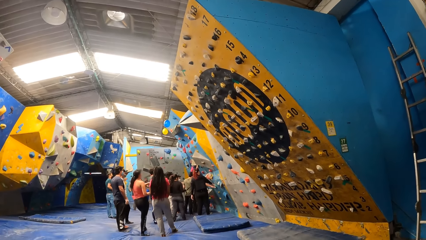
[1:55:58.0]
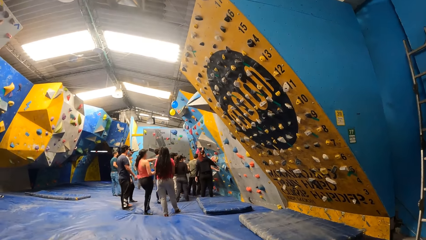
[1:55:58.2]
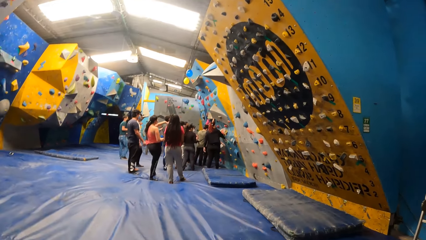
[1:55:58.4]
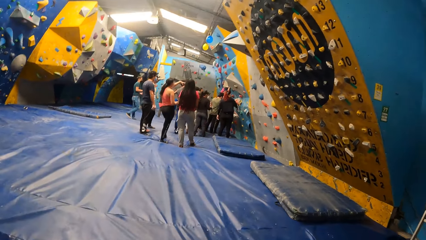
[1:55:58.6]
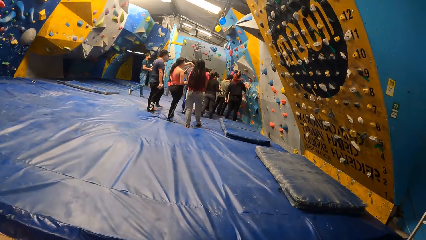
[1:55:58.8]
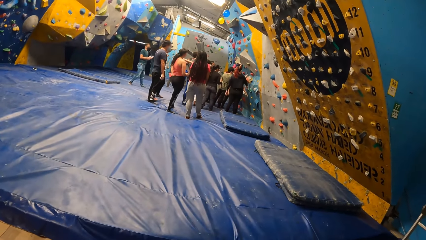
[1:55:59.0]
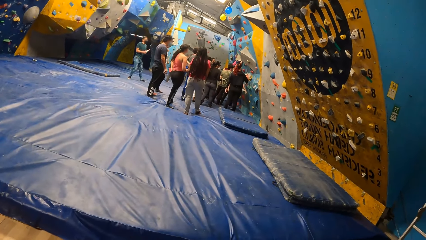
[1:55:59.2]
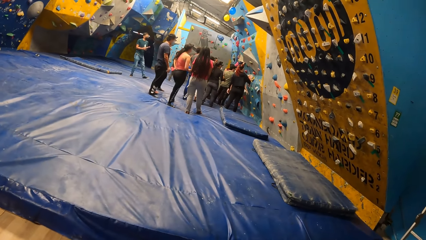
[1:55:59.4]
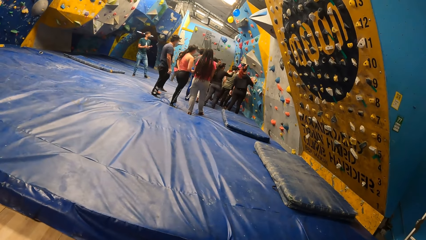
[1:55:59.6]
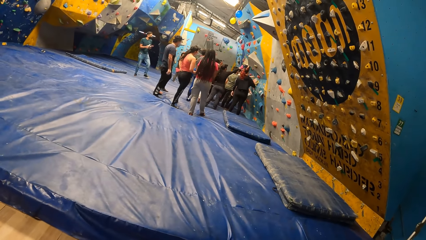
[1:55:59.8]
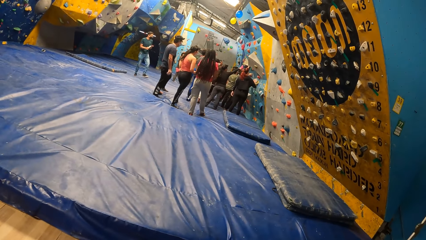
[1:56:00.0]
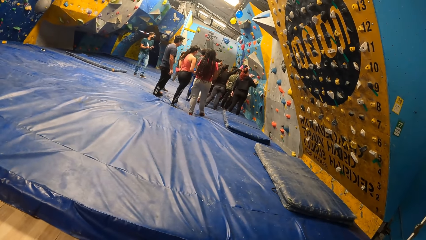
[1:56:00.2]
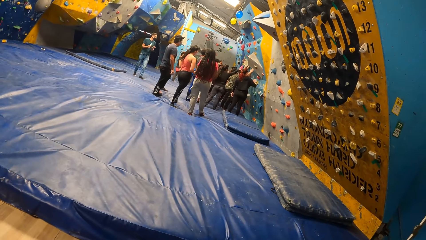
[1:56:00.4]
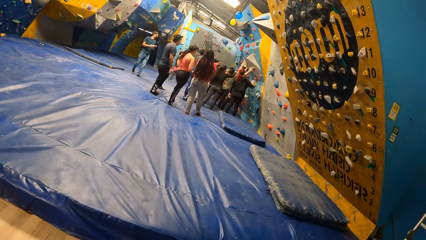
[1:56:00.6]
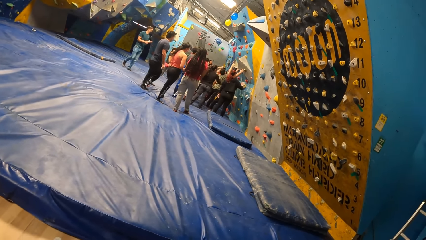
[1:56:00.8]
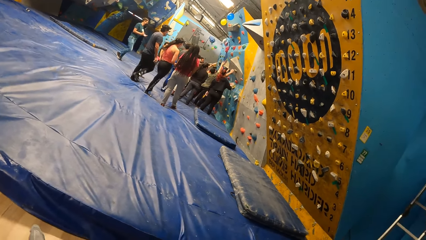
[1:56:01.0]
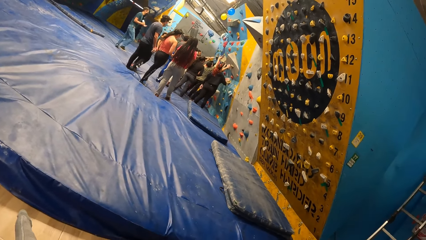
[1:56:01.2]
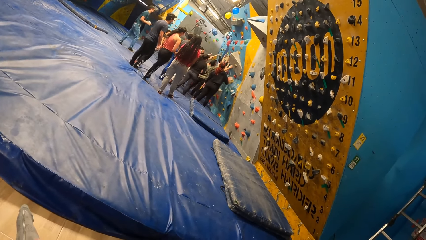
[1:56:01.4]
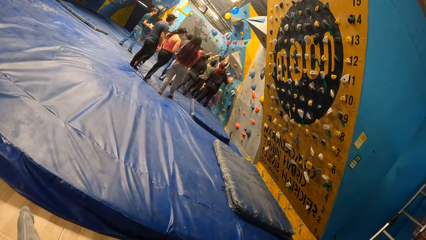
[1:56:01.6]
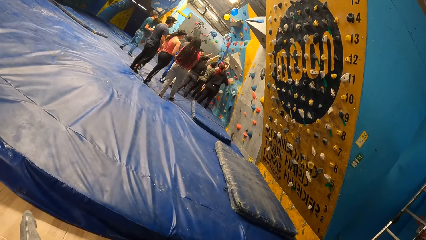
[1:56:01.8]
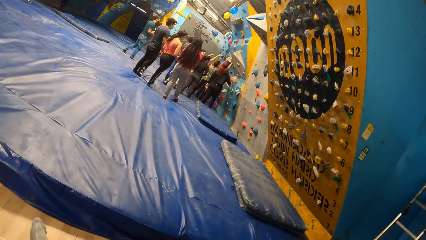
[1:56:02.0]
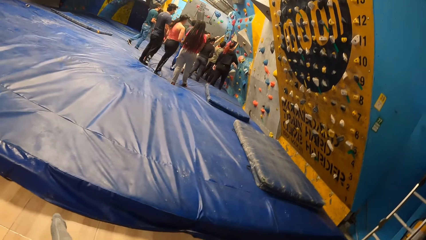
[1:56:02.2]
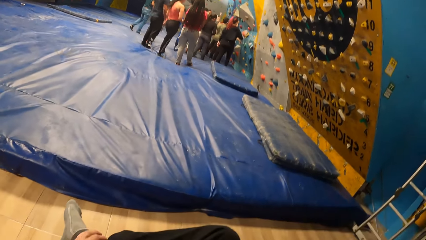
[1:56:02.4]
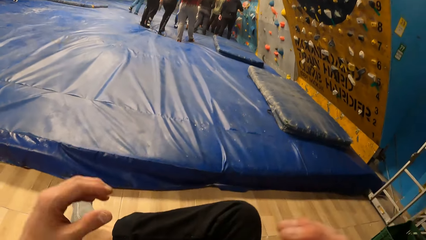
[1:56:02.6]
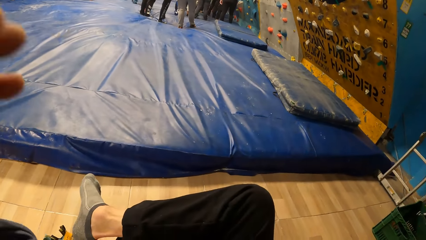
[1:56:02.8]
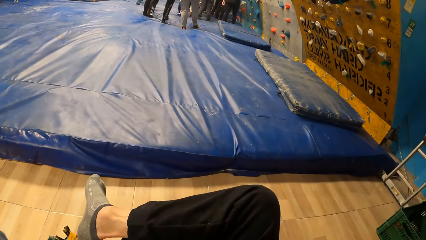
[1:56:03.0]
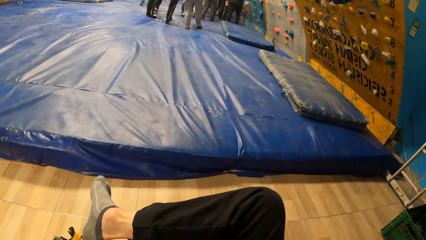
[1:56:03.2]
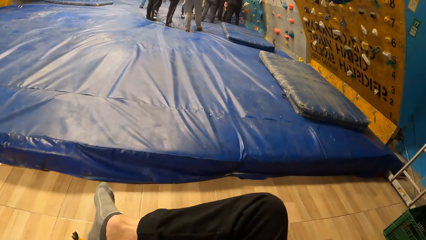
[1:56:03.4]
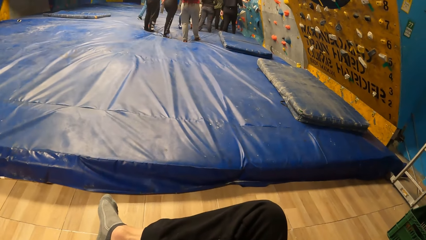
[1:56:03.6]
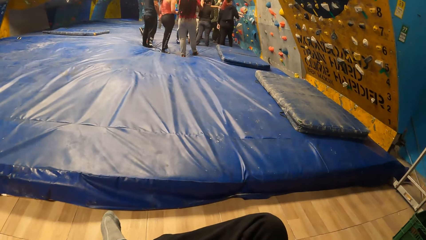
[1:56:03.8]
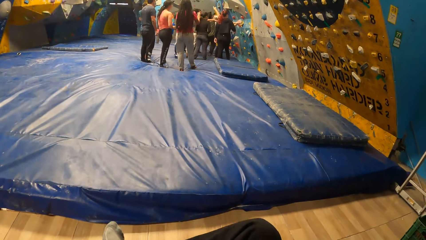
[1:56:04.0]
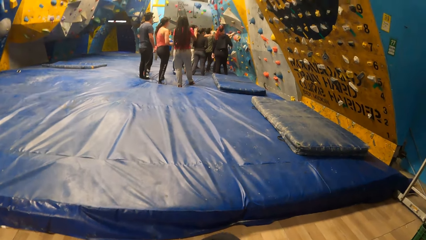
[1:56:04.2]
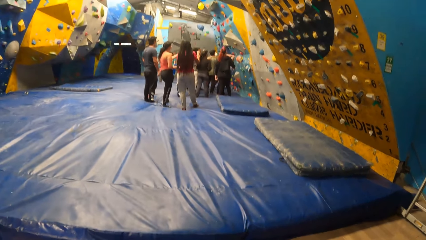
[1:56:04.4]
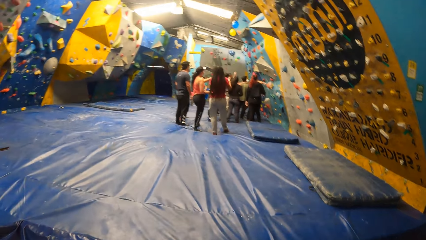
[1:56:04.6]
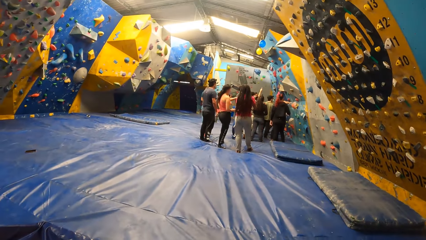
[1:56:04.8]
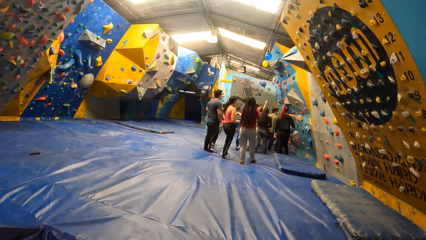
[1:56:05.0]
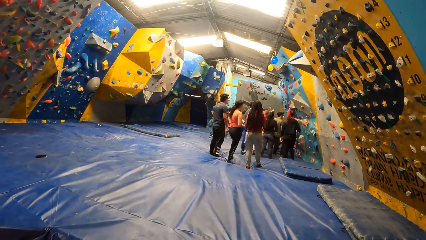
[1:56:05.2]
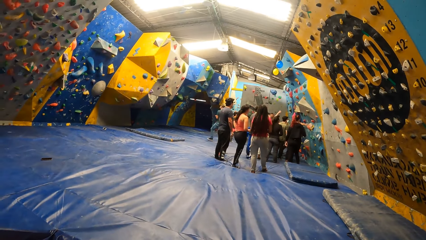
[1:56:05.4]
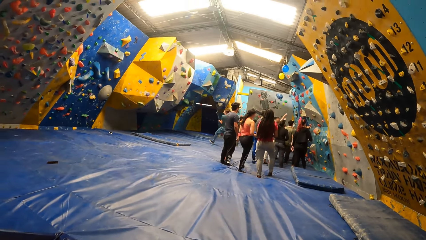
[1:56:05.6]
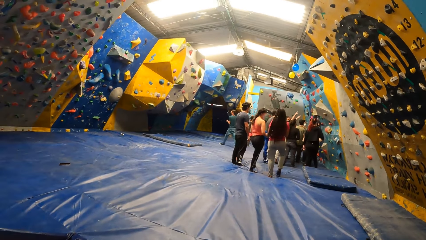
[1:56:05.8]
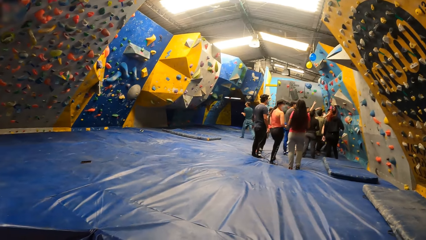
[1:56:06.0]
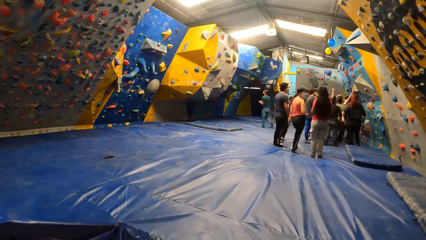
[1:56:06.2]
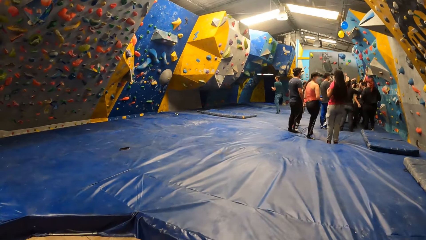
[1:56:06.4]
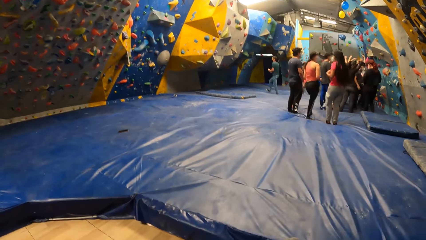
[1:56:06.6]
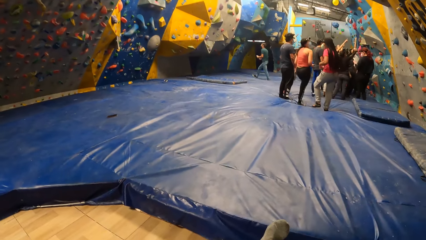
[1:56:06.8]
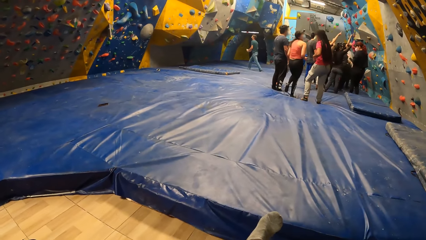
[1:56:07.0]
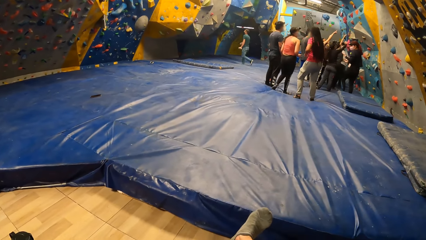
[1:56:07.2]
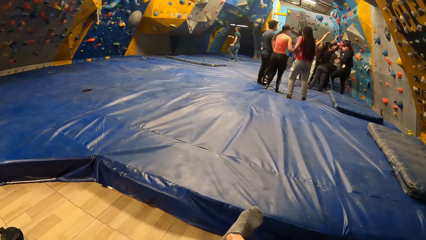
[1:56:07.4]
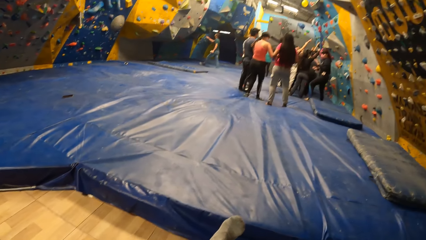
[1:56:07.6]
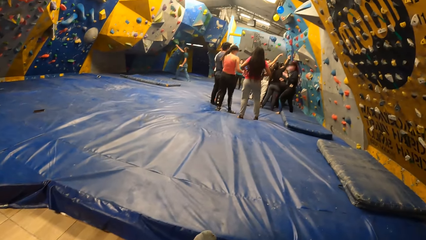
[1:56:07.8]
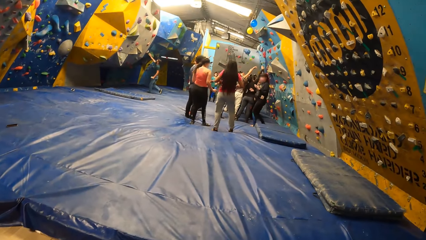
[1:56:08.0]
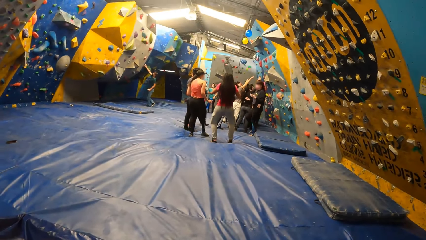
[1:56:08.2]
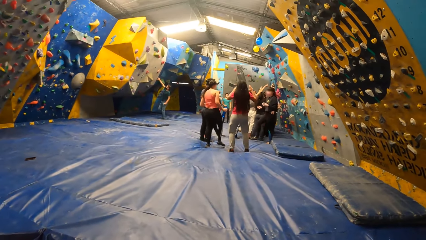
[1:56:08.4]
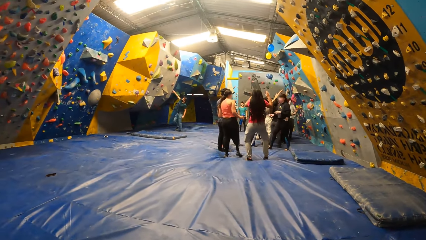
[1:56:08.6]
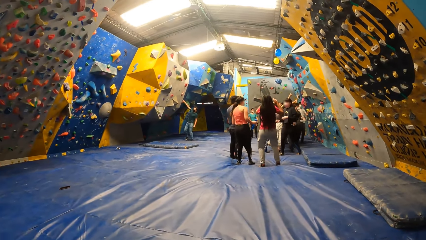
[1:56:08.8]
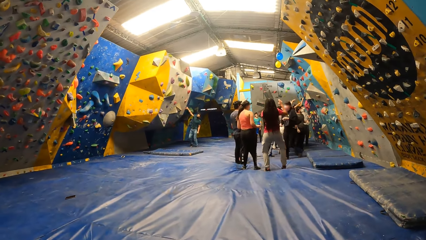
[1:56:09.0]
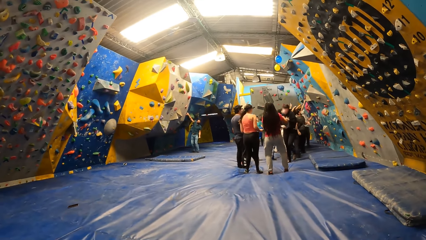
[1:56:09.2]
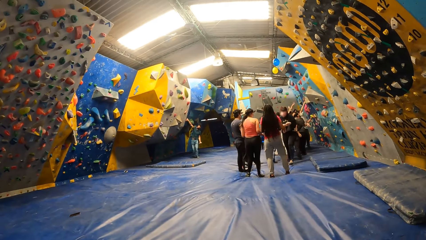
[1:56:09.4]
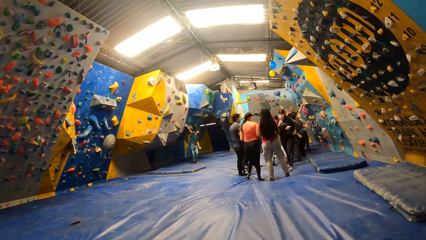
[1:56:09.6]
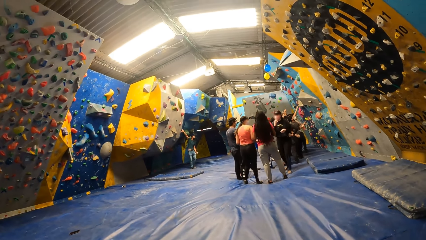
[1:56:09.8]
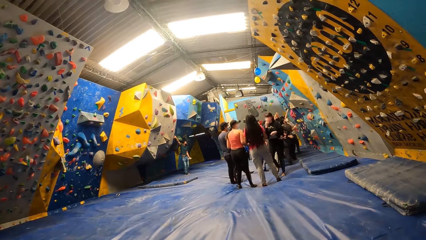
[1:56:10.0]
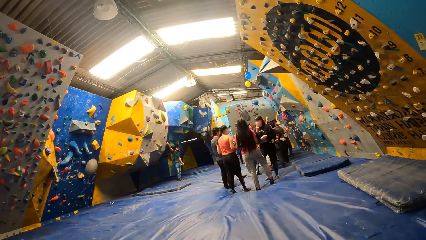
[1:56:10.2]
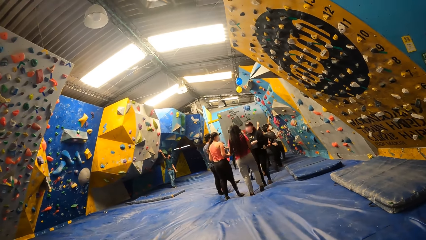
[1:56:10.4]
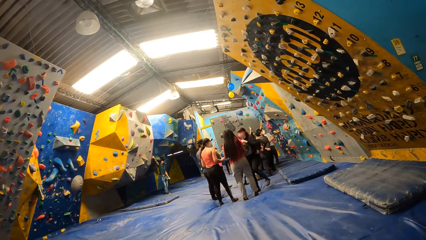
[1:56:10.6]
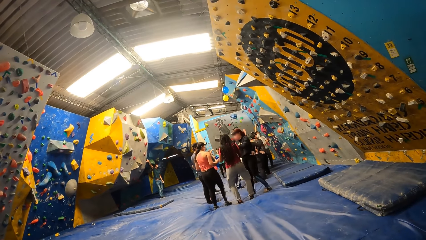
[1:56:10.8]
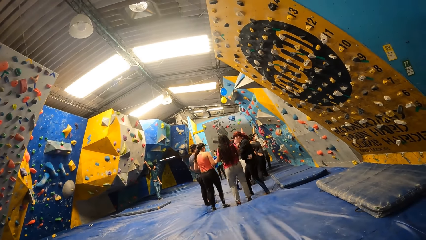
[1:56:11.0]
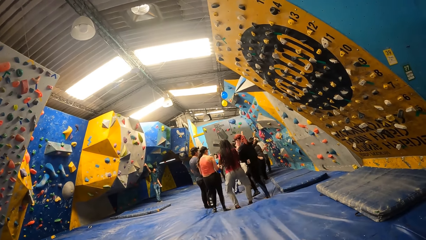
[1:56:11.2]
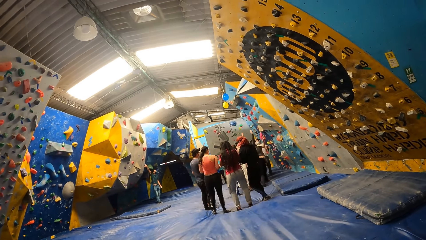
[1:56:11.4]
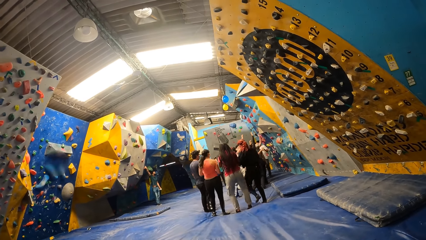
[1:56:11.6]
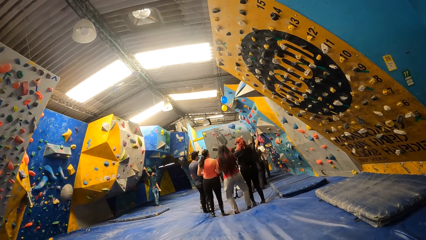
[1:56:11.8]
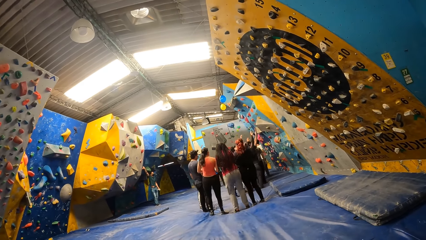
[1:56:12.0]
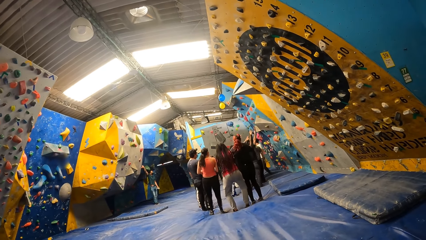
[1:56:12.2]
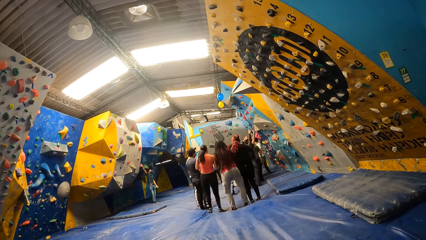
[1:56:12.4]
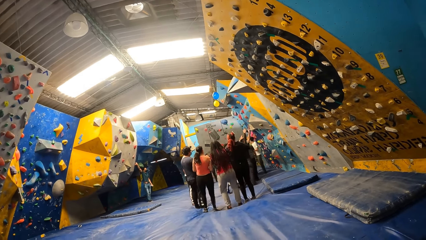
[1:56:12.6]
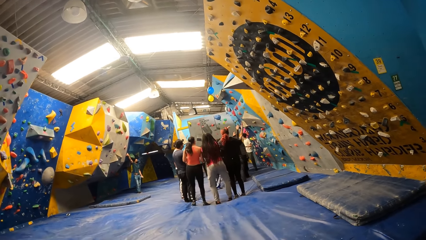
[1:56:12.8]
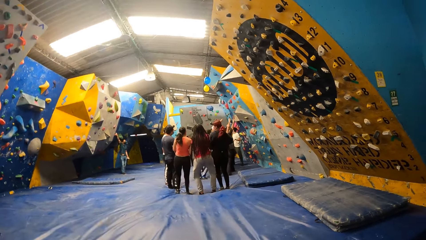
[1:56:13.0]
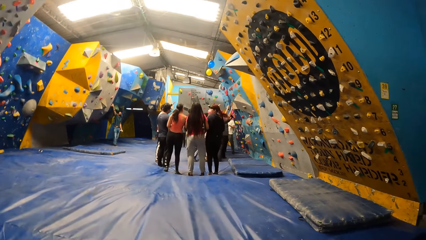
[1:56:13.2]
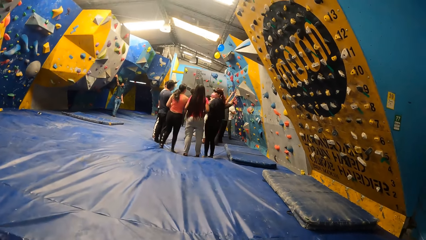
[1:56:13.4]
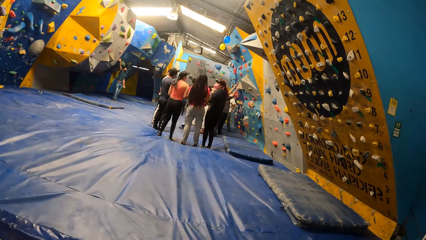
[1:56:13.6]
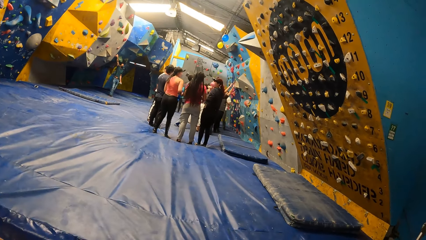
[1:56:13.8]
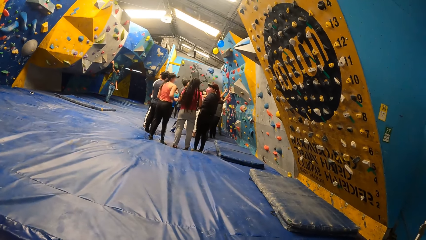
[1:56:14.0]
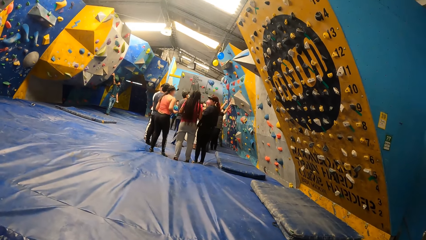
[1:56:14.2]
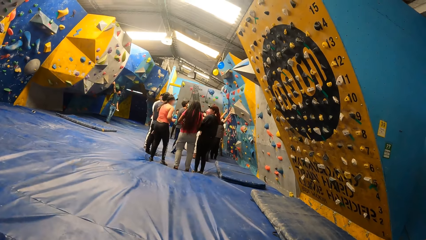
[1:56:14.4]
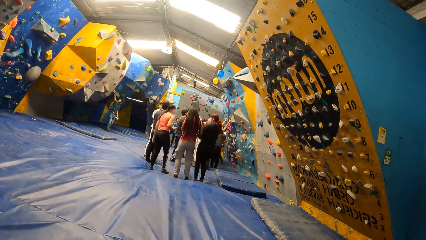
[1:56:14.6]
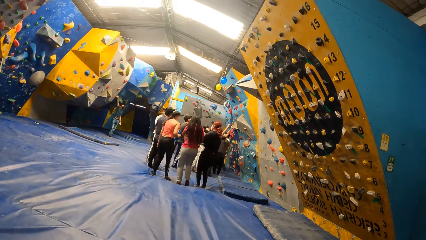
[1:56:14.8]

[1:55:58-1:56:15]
The camera wearer touches their face. The instructor touches a rock on a wall with his right hand.
